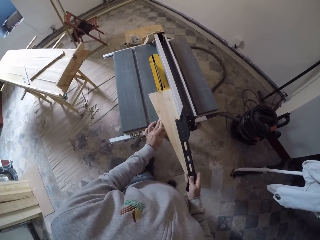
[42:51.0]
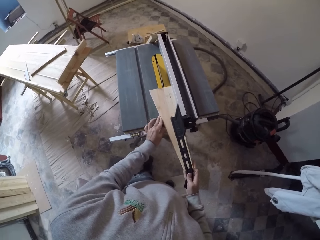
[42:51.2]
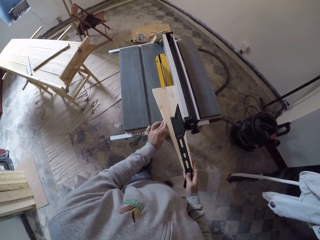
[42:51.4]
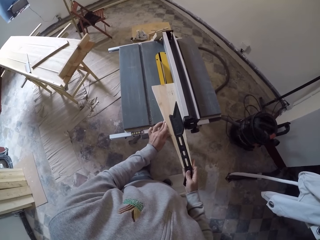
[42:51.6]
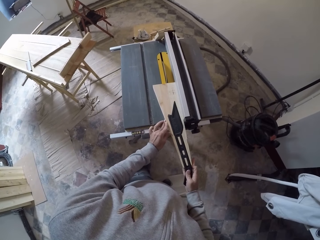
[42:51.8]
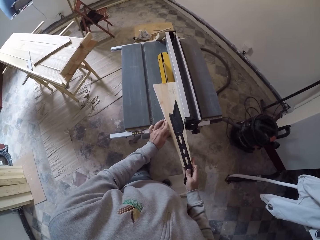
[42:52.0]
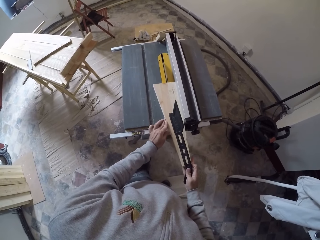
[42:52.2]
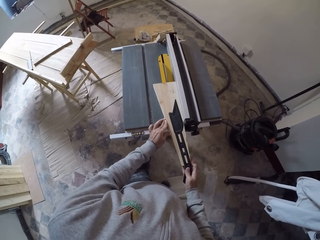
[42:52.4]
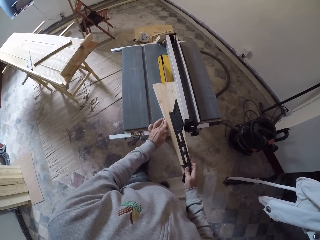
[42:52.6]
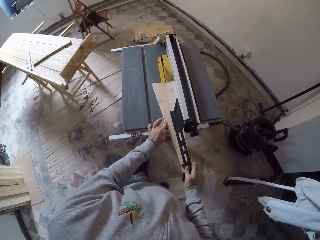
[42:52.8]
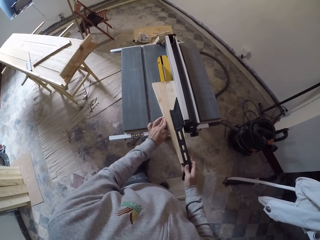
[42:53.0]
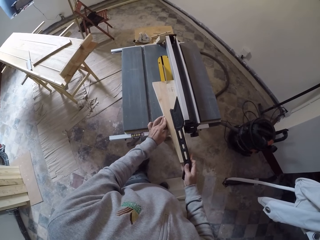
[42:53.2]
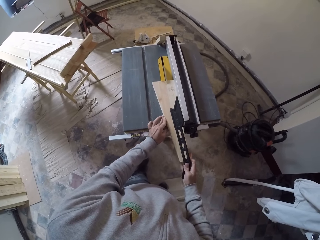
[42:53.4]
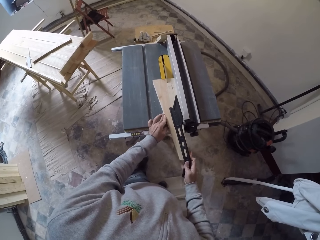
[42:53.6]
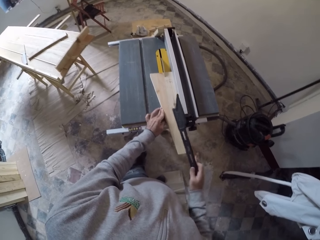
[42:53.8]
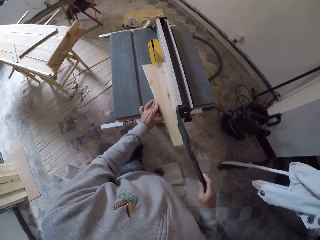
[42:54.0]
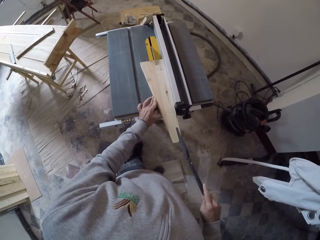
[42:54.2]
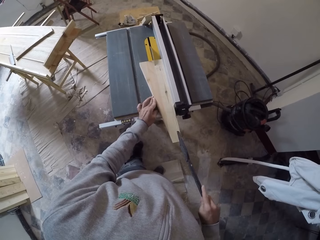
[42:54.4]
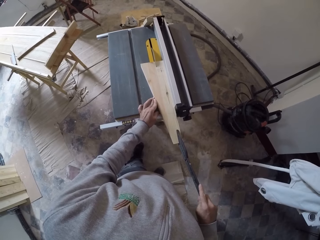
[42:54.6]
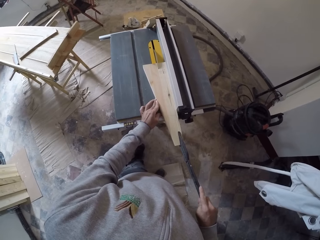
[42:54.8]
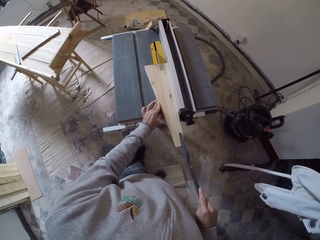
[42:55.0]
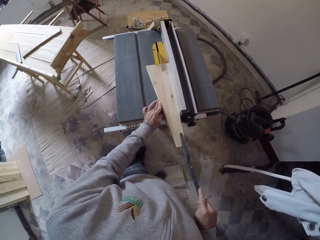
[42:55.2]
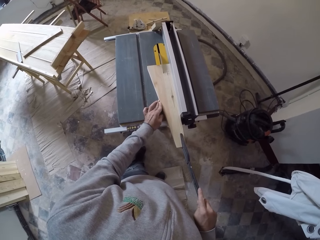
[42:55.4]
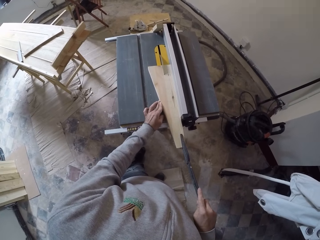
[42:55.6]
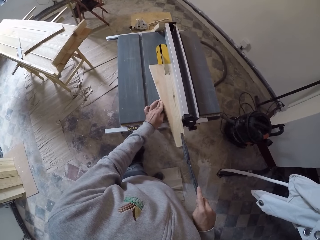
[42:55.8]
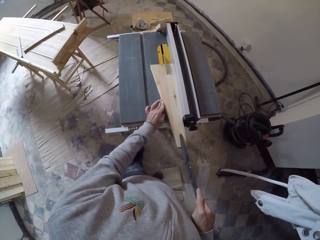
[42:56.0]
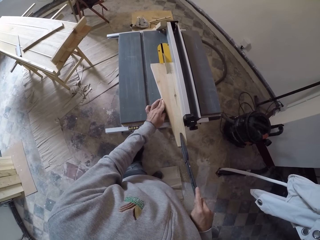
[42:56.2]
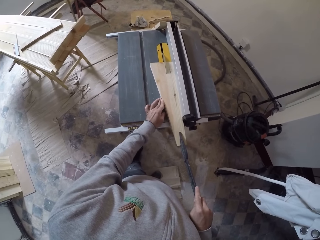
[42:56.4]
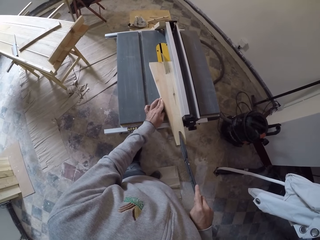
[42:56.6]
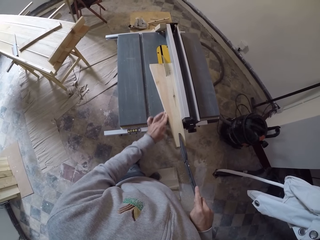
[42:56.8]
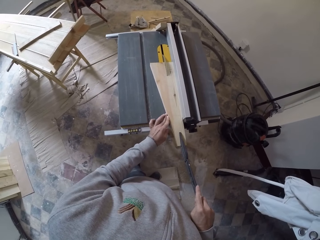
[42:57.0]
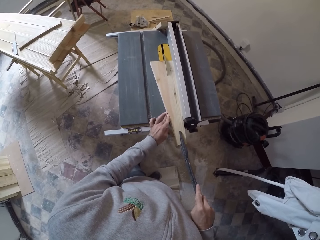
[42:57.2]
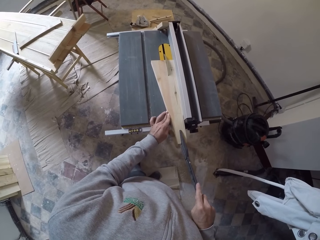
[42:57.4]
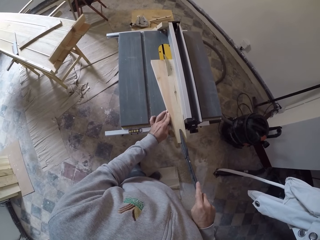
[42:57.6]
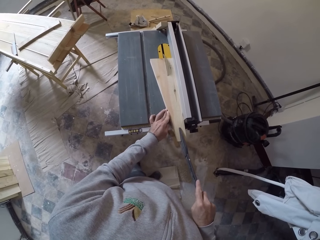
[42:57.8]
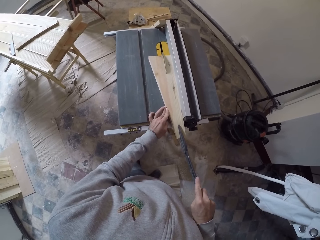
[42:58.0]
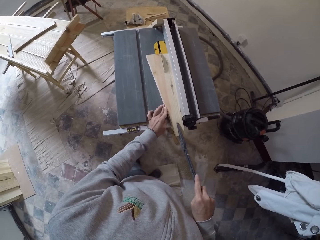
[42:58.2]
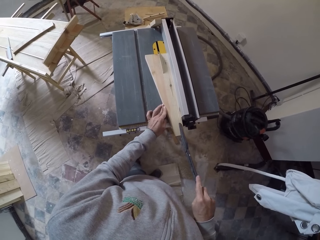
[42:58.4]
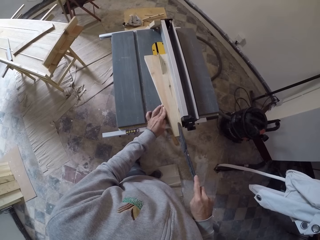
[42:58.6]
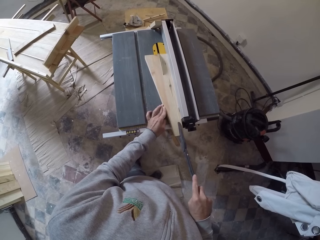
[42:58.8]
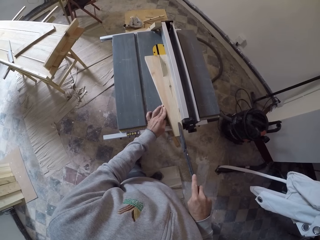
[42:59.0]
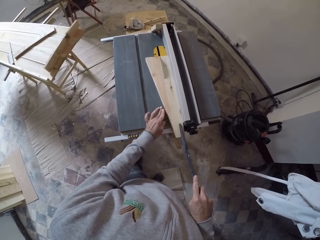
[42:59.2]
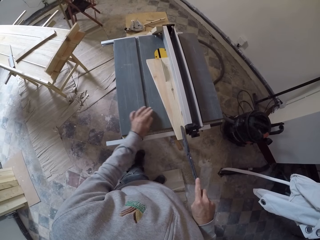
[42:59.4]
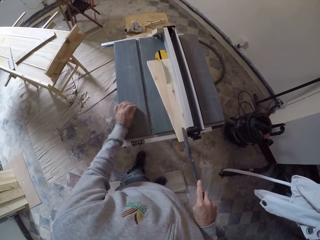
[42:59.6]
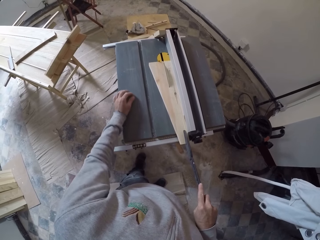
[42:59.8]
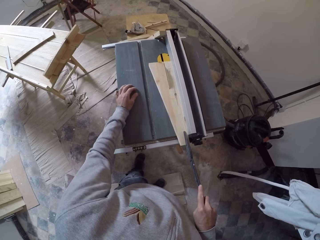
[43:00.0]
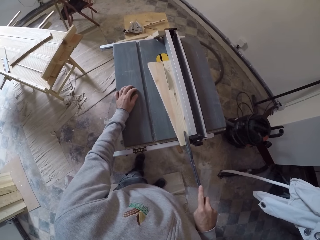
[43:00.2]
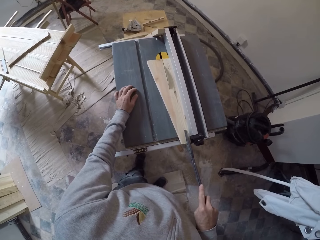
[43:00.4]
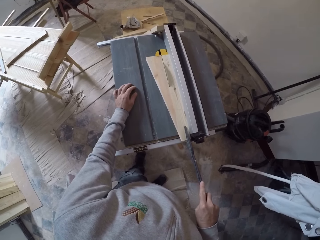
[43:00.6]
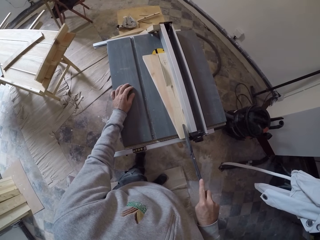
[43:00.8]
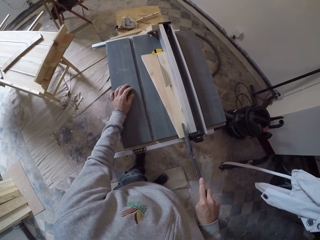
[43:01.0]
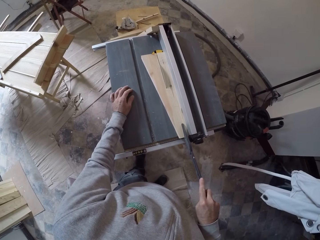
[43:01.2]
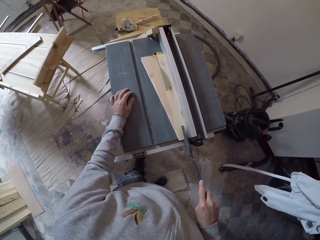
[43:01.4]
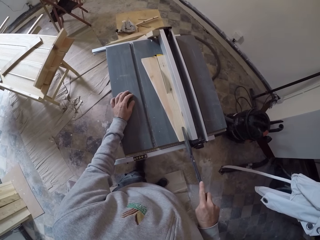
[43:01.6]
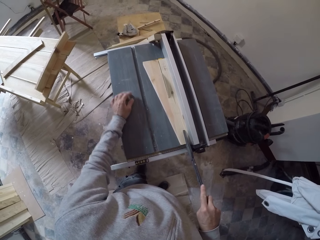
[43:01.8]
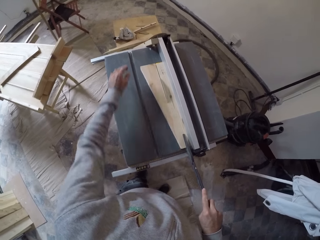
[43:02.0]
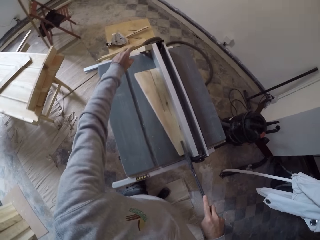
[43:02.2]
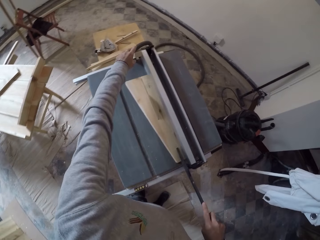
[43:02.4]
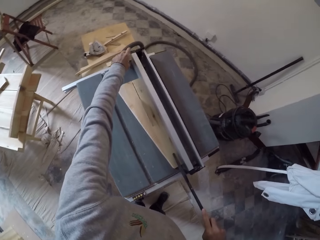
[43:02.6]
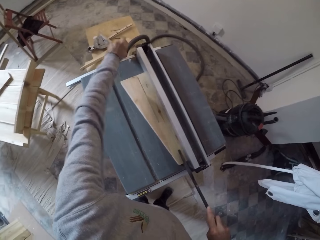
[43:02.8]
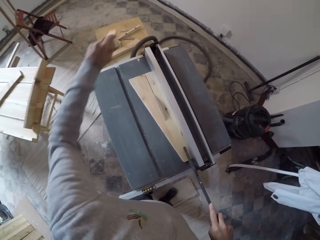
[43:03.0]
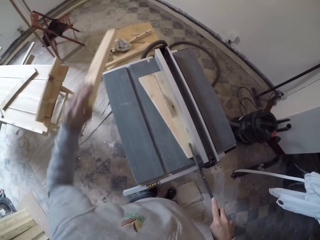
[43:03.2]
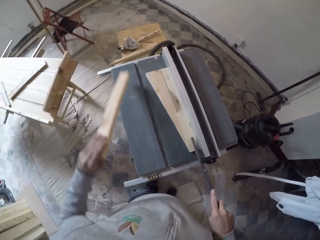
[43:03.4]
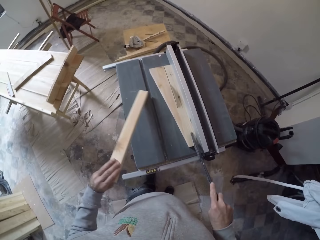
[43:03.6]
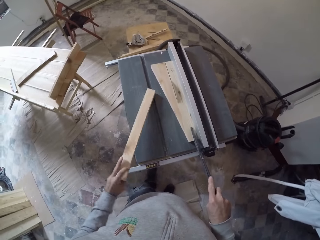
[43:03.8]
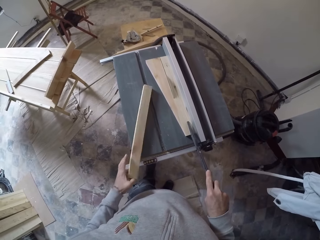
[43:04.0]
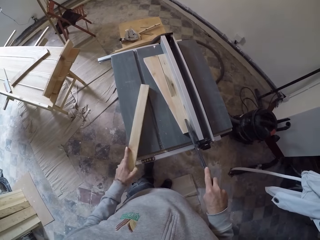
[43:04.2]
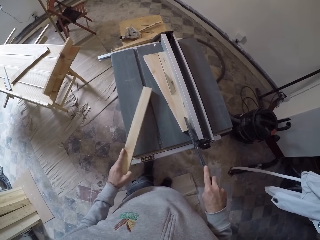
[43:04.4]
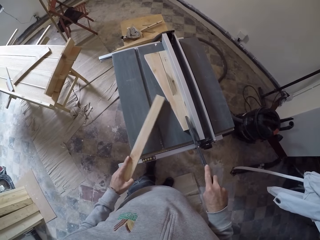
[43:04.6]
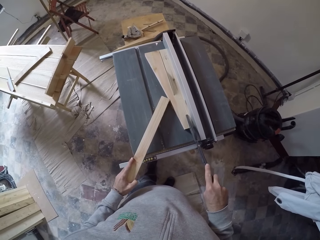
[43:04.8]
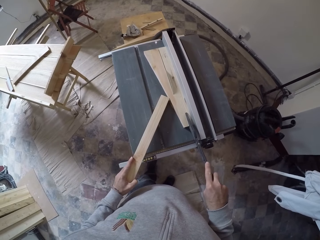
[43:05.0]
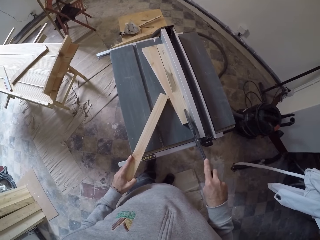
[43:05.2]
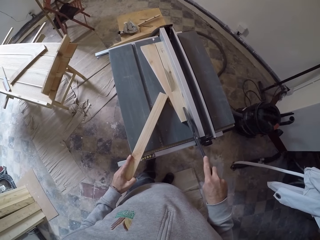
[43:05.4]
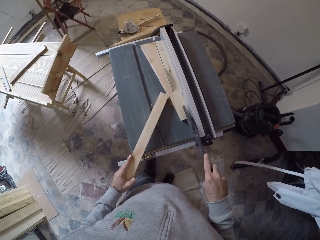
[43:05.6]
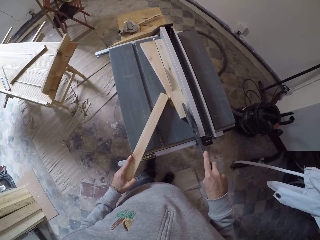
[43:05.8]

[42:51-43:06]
The camera wearer puts the smaller wood on the cutting machine or table saw. They cut the wood with the table saw. They push the wood with a stick. They pick up a wood.

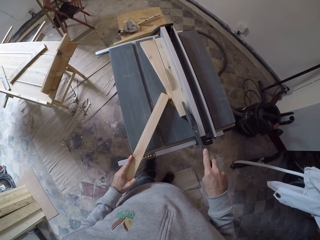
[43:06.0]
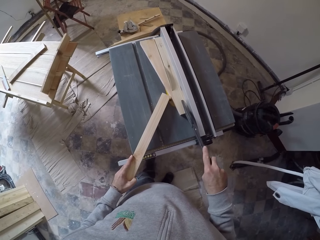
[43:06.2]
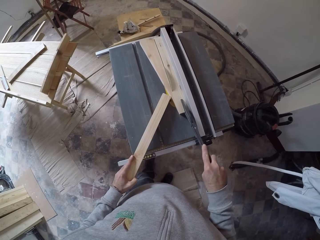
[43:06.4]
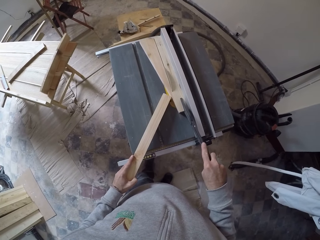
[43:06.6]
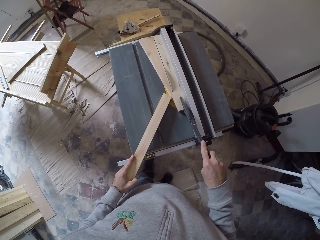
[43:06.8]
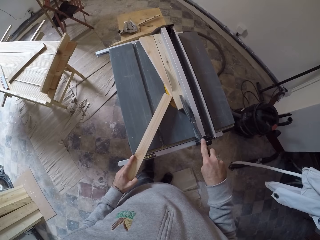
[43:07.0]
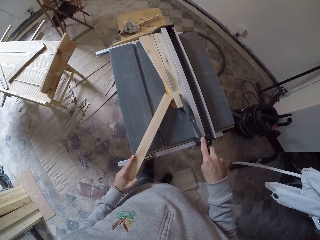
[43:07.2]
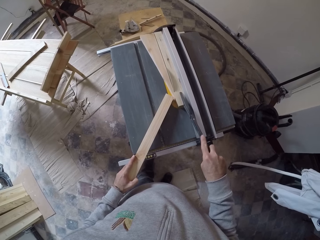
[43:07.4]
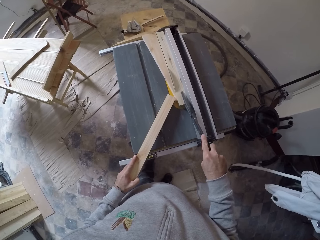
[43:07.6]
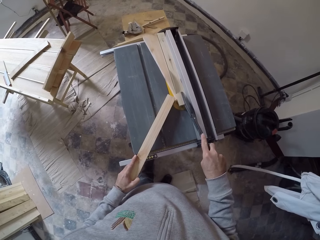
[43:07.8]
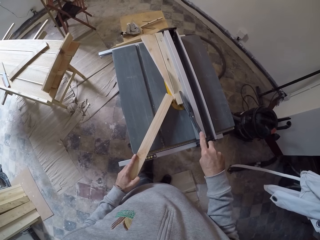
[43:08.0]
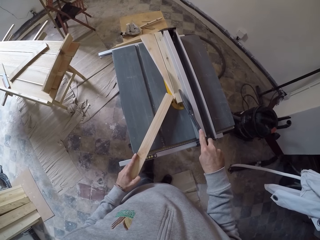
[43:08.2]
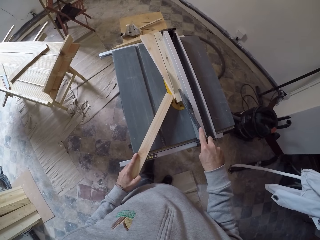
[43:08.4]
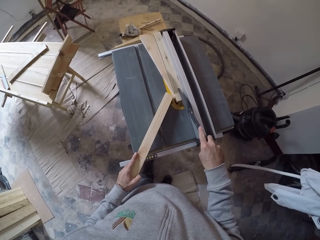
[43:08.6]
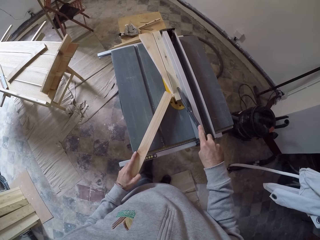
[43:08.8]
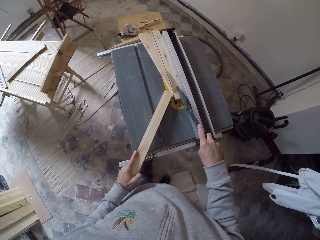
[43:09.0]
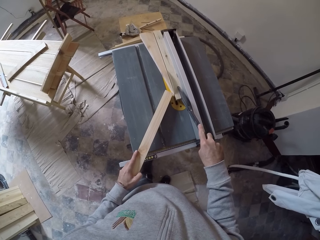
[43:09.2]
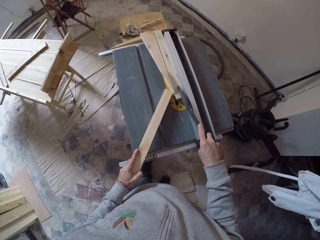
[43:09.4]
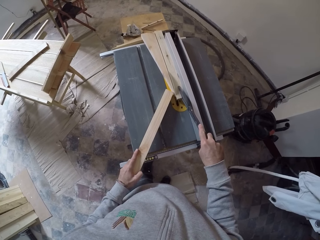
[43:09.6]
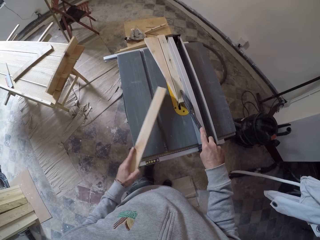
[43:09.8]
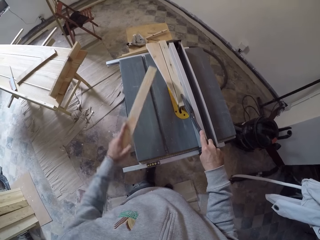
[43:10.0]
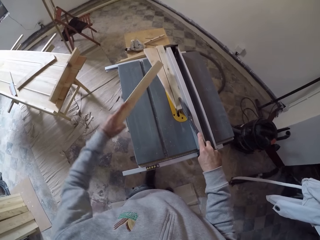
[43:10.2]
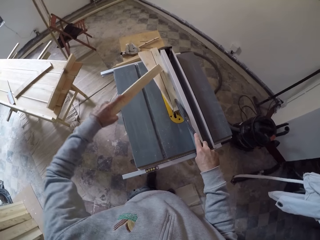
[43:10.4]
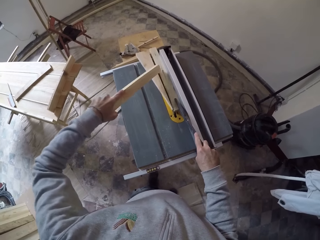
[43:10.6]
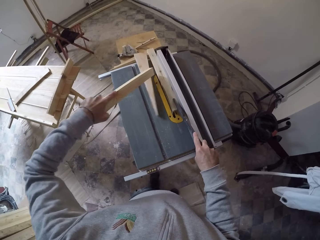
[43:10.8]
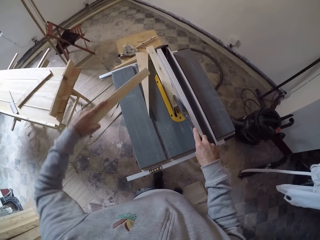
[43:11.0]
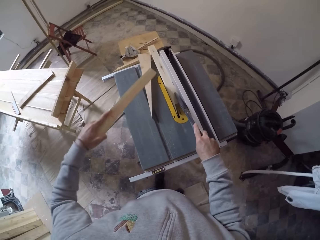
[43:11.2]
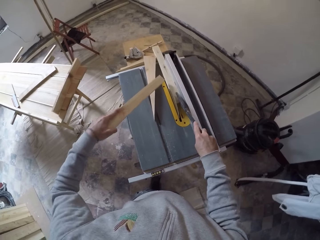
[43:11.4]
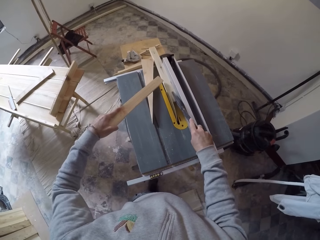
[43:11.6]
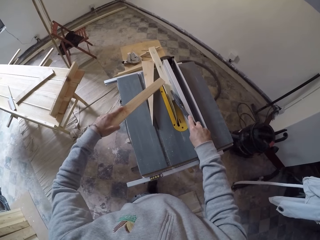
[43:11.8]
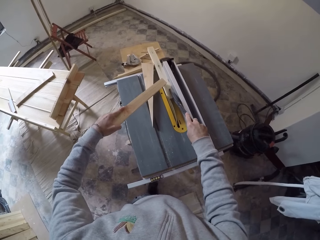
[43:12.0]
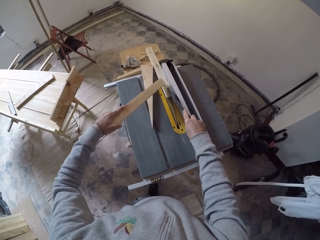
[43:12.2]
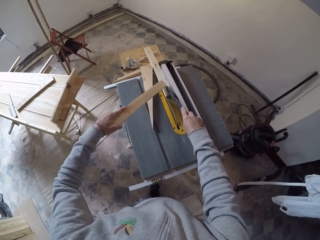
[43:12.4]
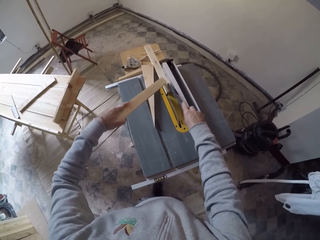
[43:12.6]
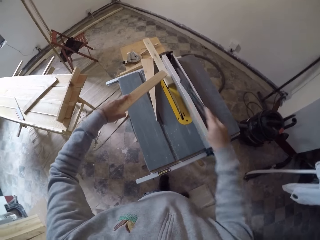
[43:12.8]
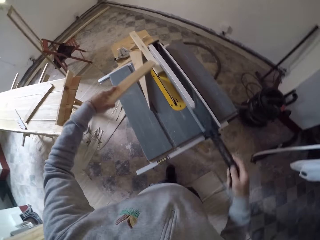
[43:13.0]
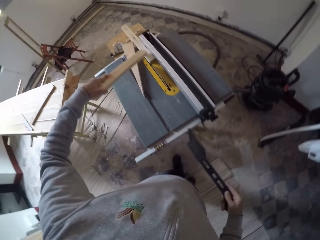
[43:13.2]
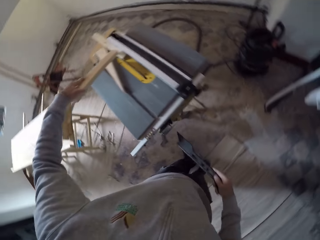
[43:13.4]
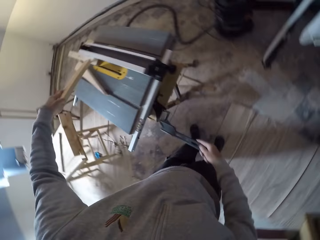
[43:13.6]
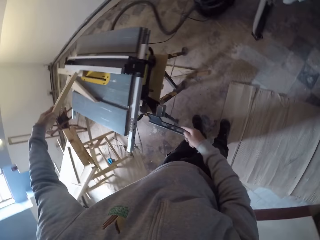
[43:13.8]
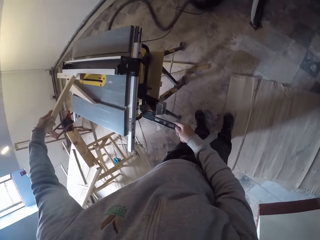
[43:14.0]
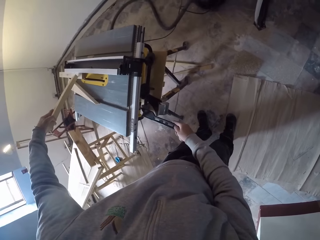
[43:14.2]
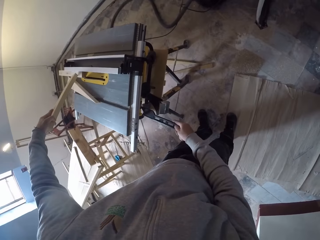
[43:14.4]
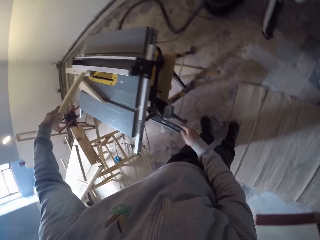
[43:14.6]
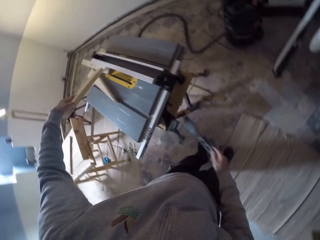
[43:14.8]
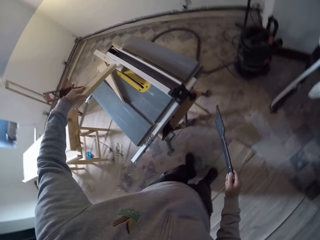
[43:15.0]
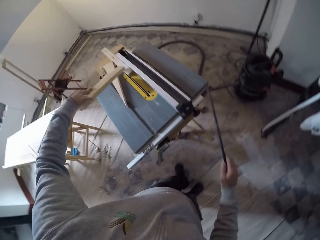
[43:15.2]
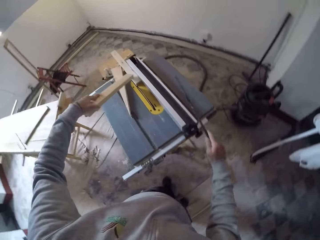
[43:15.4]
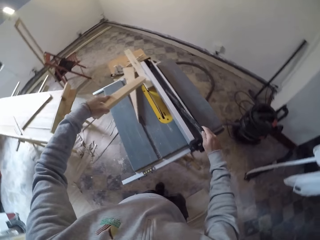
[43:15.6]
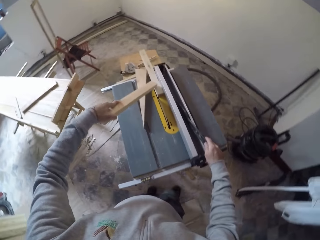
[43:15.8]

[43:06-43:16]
The camera wearer takes the piece of wood. They switch off the table saw.
